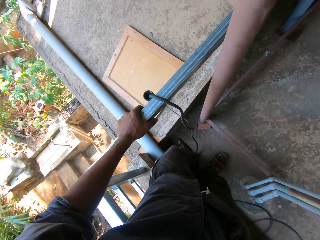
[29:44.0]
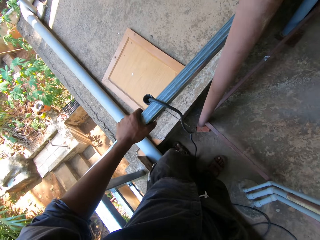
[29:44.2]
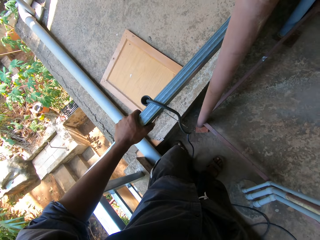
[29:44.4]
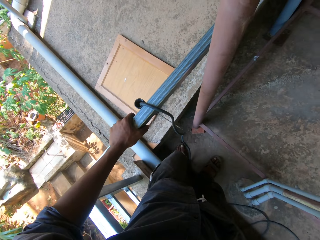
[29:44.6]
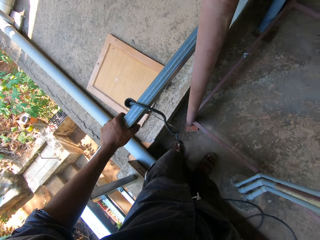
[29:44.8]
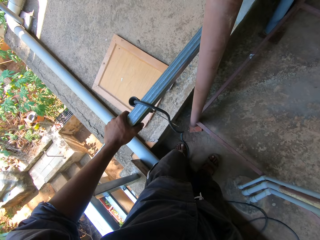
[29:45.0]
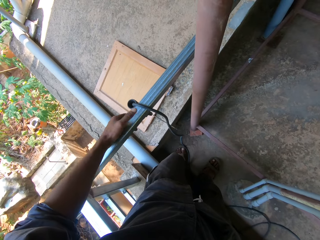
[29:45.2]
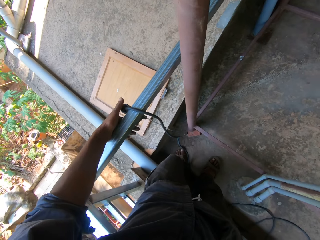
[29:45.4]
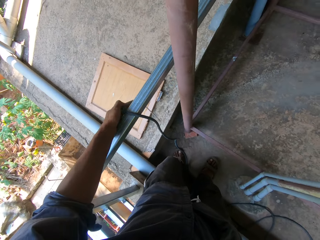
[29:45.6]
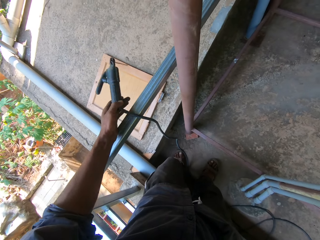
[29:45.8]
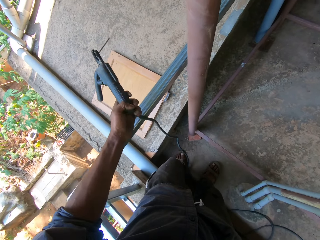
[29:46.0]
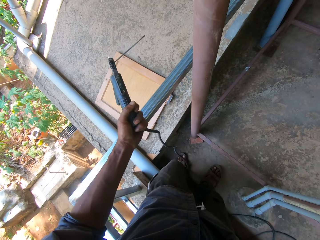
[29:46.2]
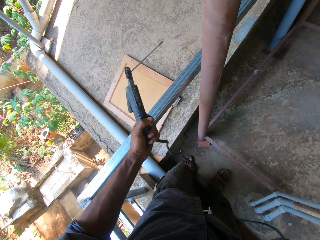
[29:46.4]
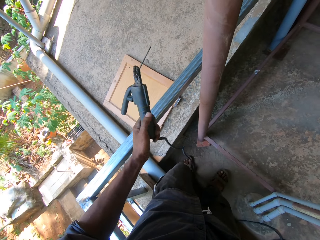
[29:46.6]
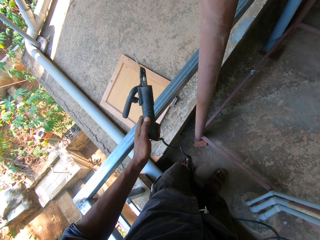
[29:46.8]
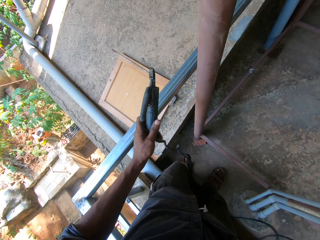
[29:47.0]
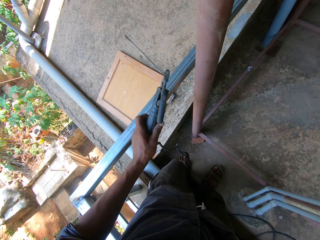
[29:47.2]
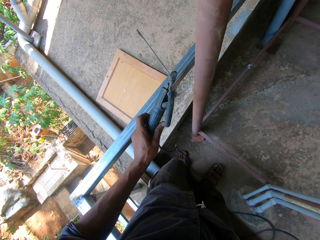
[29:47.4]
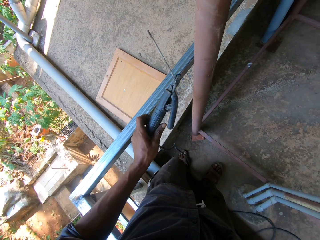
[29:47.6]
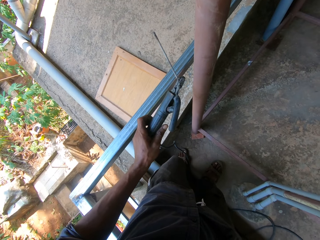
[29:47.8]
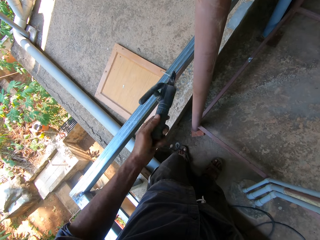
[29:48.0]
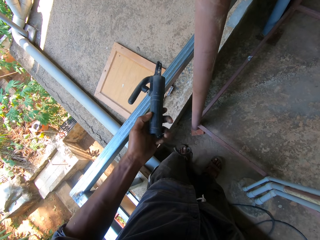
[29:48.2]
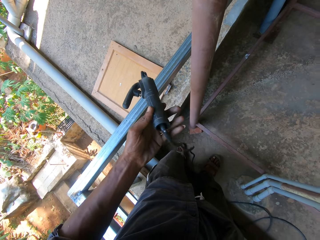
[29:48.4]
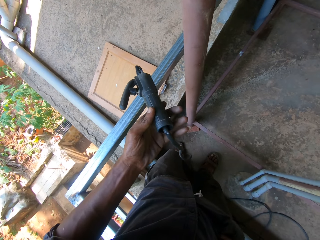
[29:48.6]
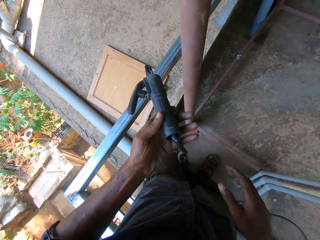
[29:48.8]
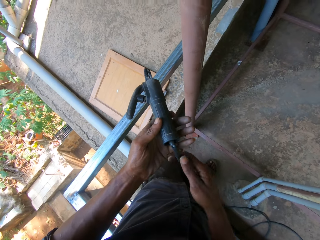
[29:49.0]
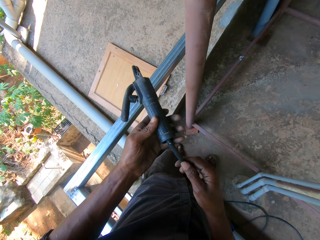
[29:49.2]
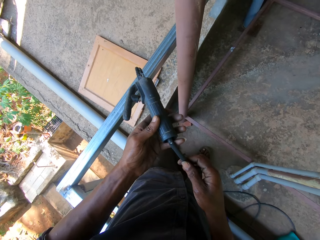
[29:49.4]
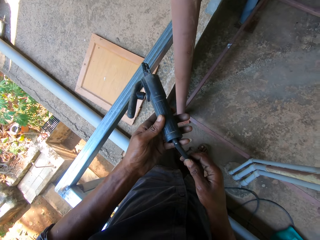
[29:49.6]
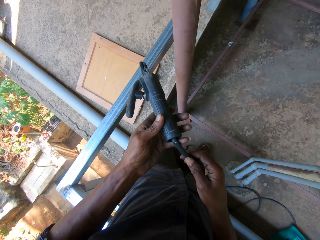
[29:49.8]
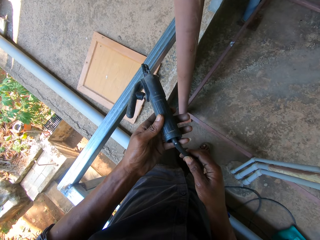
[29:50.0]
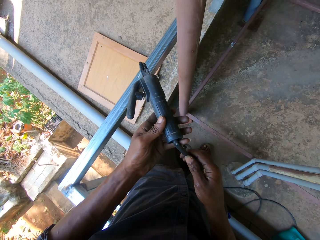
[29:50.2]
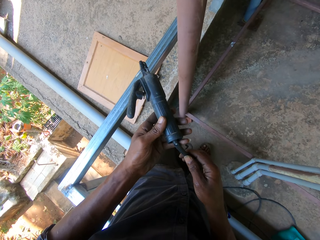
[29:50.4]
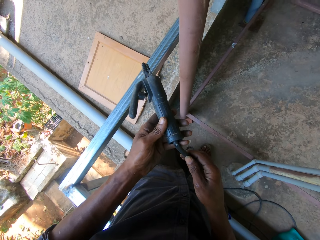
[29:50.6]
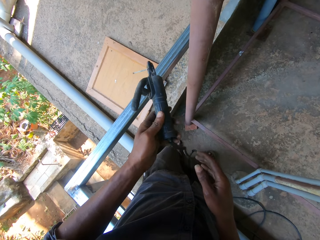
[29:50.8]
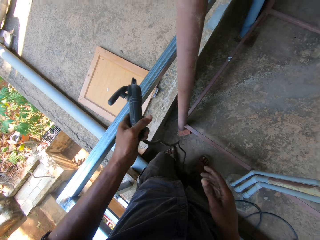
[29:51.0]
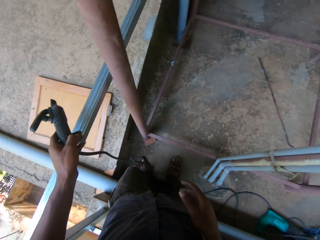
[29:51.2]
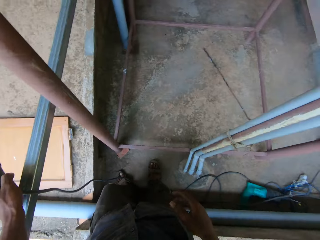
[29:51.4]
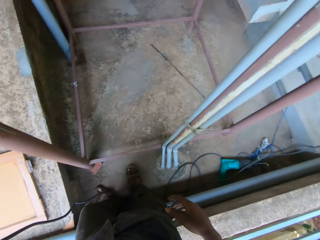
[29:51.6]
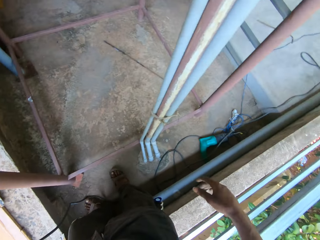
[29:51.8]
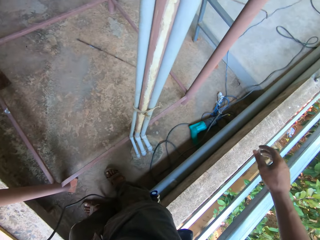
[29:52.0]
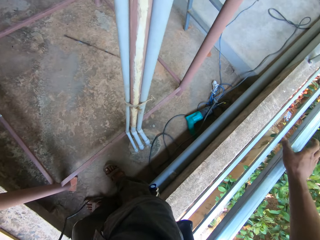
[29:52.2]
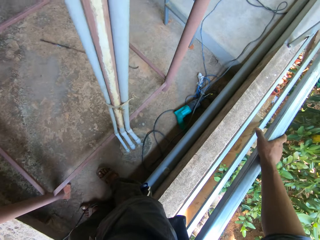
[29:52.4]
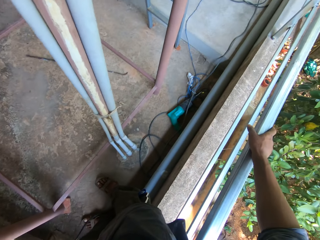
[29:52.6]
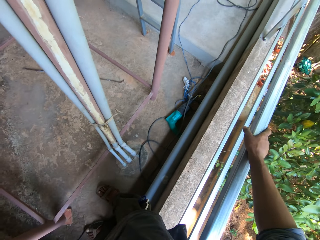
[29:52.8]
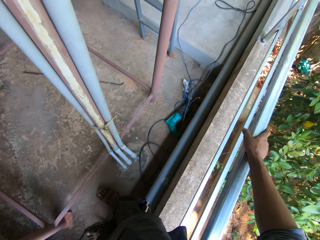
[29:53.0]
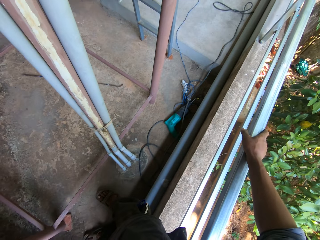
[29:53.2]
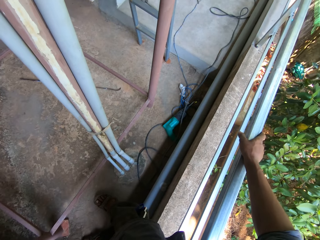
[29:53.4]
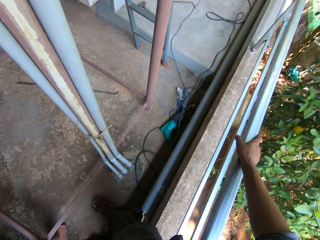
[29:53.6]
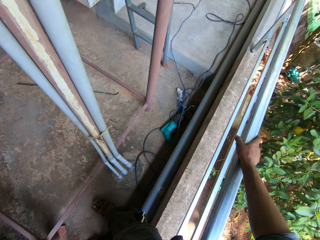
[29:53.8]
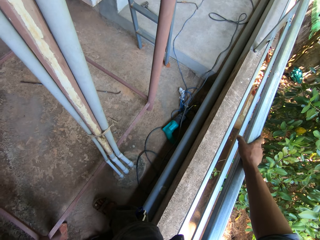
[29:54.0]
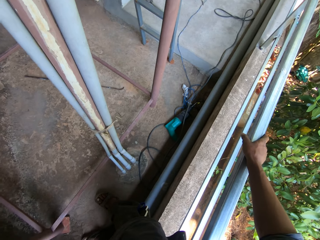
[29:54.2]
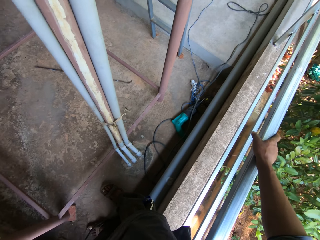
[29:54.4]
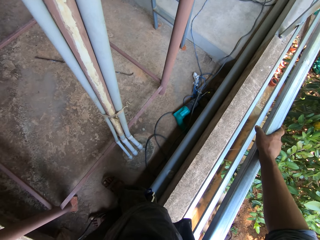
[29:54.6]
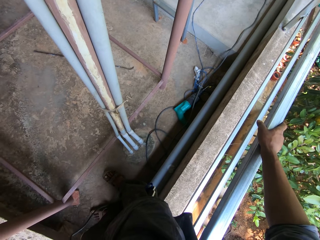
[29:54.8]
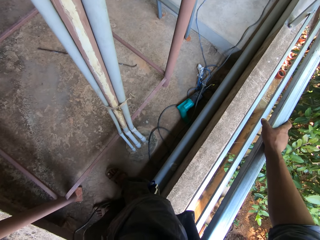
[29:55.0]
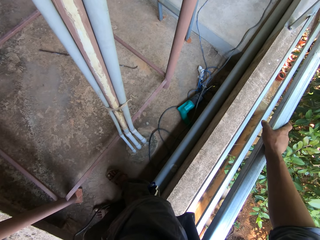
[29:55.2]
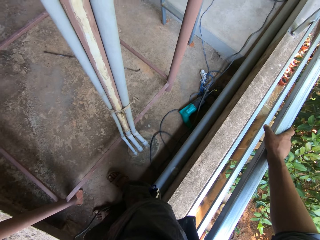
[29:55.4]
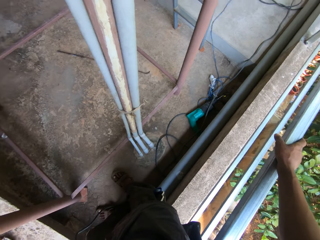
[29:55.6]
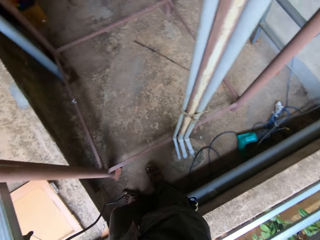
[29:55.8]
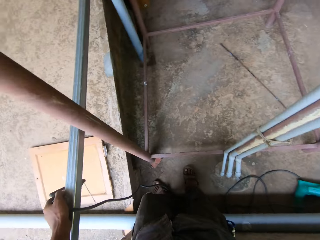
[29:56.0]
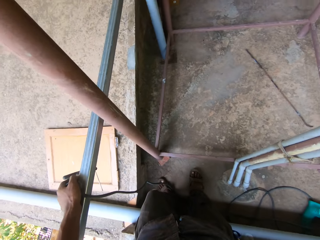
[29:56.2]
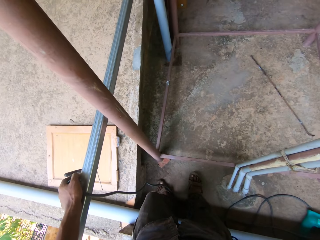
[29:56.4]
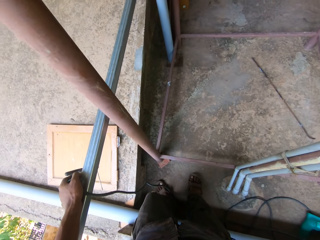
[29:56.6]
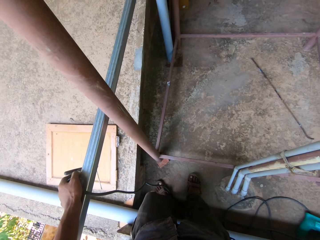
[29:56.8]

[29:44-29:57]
The camera wearer lifts the electrode holder from the iron railing with his left hand. He rotates the electrode holder in his left hand. He stares at the electrode holder. He touches the power cord of the electrode holder with his right hand. He holds a cable. He looks around. He places his right hand on the iron railing. He holds a metal.

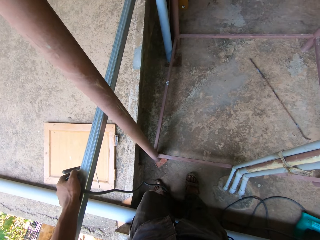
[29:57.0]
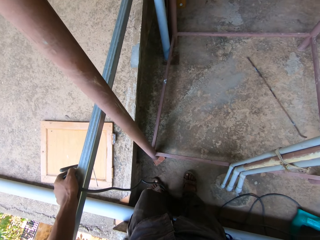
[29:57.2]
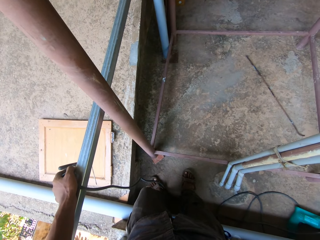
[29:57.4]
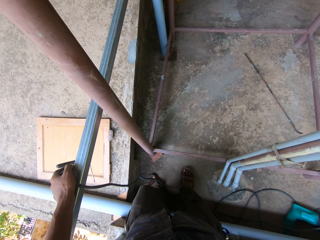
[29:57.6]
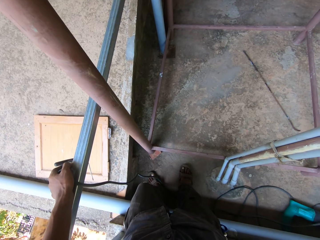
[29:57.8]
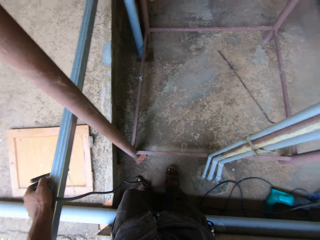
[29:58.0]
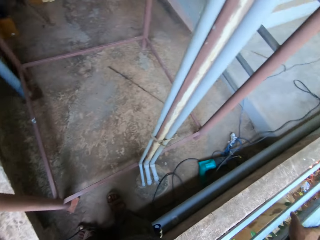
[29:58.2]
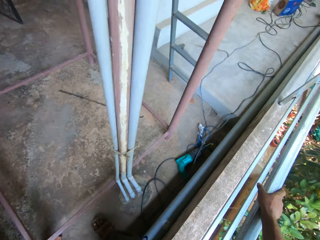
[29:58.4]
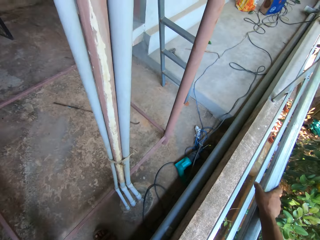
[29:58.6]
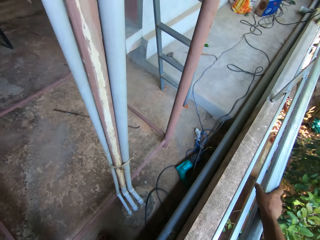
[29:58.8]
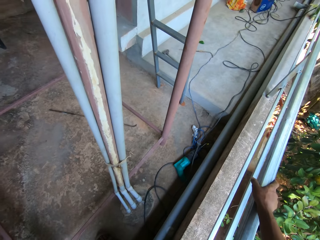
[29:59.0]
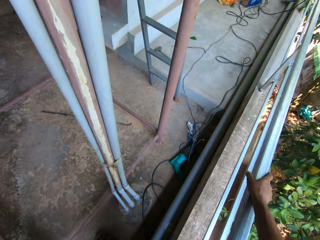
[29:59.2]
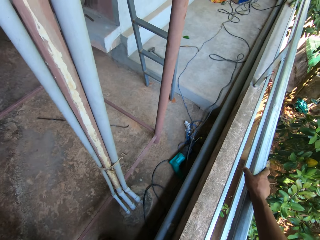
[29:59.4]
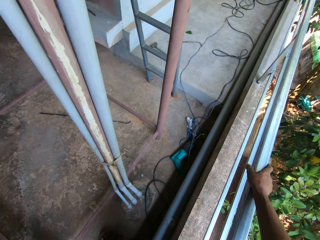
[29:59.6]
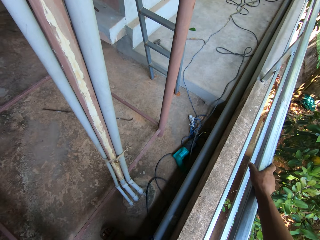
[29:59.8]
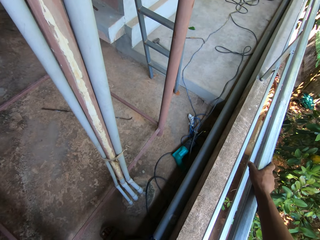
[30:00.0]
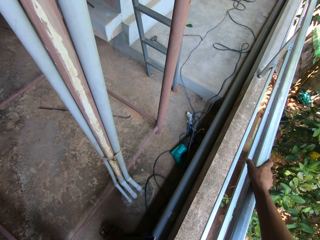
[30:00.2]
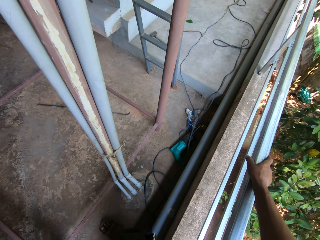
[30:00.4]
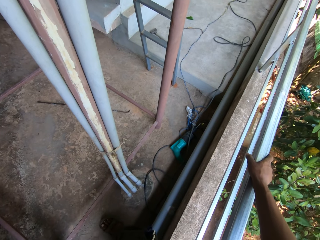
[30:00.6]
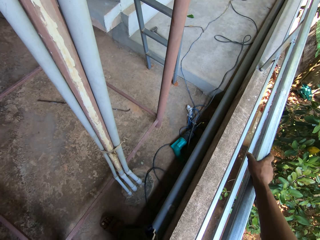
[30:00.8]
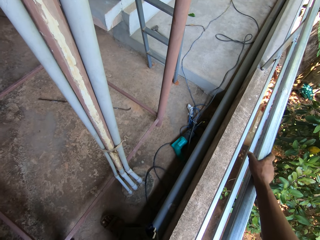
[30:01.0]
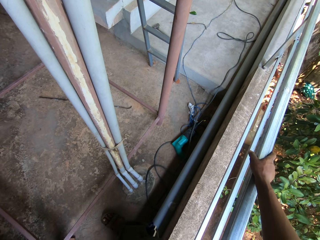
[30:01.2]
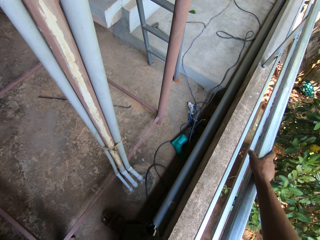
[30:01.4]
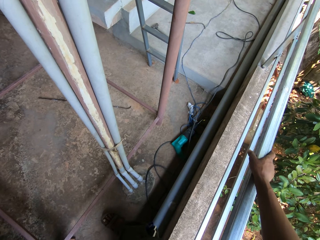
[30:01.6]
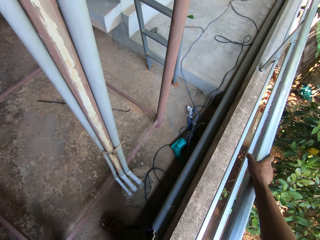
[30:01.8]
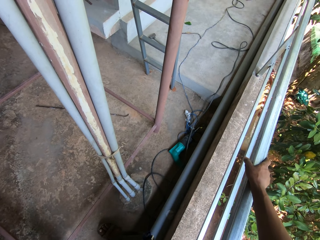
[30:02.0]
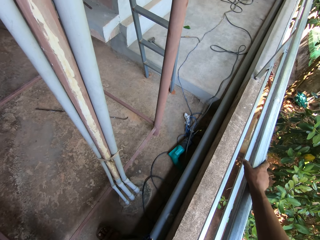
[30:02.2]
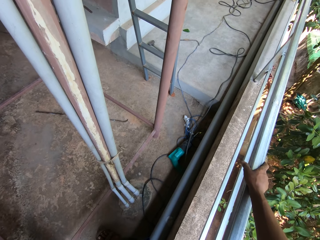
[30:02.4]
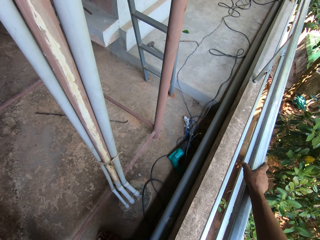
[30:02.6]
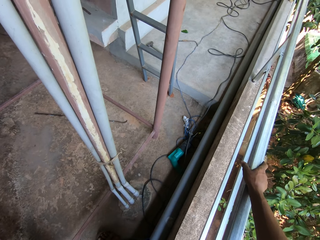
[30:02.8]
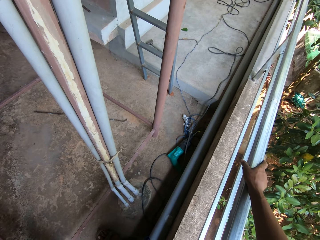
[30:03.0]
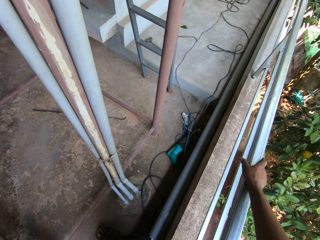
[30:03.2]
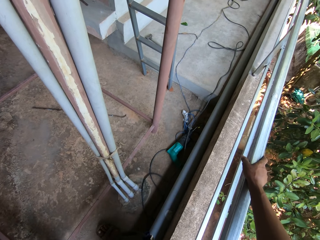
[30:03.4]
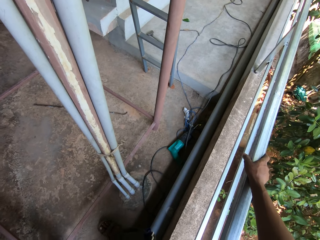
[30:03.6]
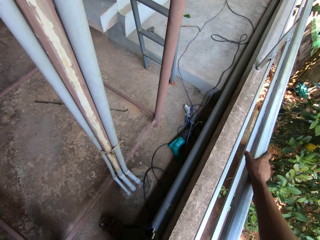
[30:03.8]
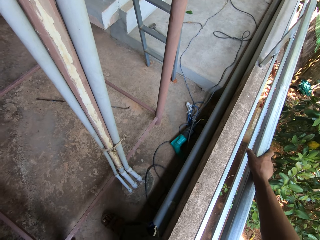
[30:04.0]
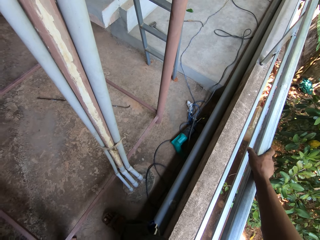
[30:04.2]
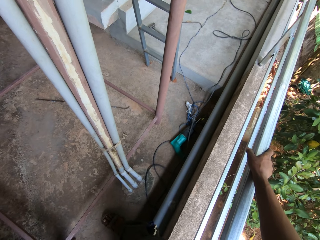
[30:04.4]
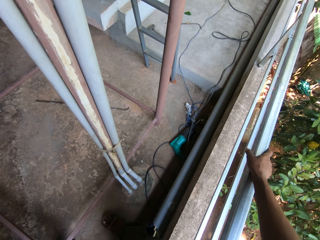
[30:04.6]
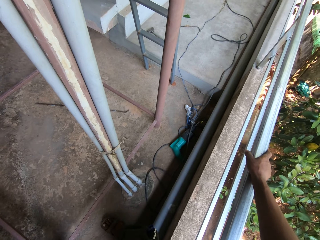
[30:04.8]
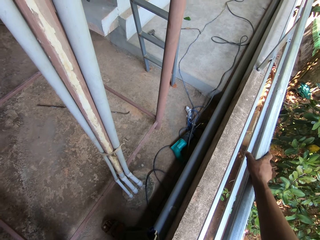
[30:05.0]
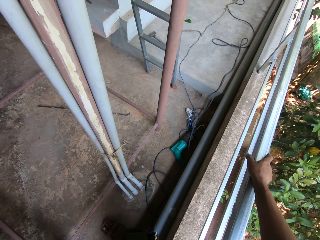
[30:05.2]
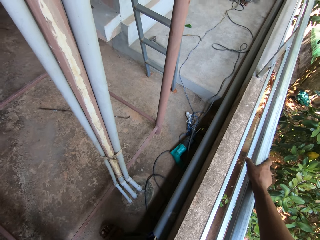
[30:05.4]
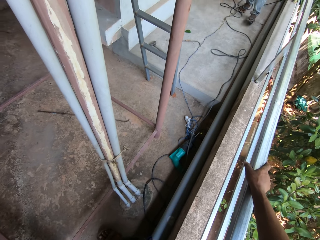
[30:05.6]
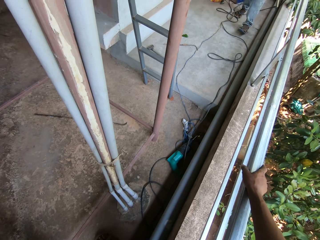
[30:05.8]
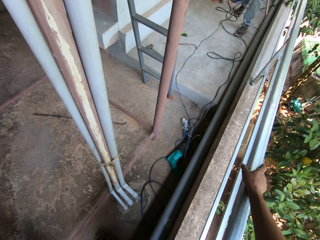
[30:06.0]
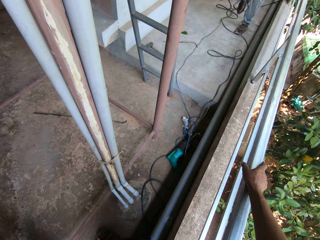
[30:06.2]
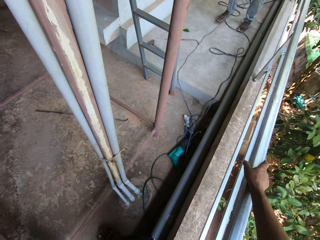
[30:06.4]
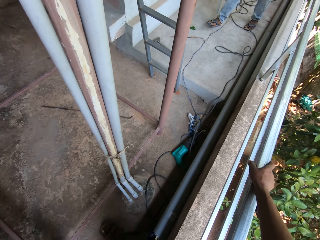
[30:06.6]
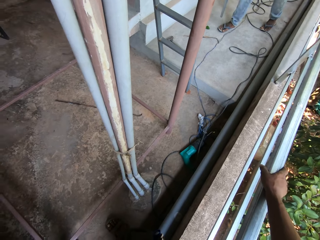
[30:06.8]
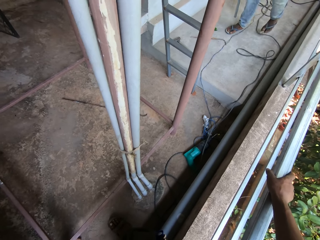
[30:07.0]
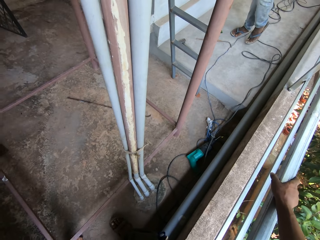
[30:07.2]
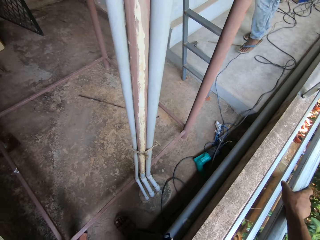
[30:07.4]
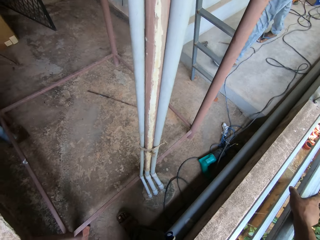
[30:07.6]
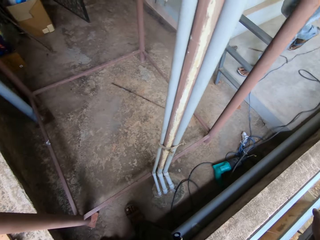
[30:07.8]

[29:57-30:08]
A man walks in the balcony.
